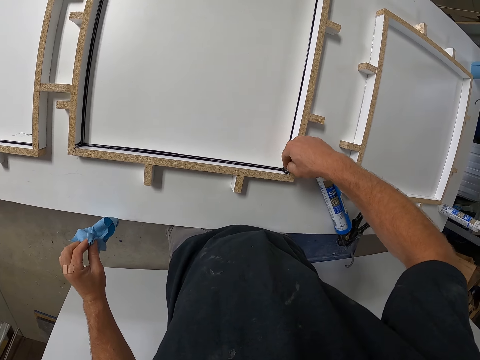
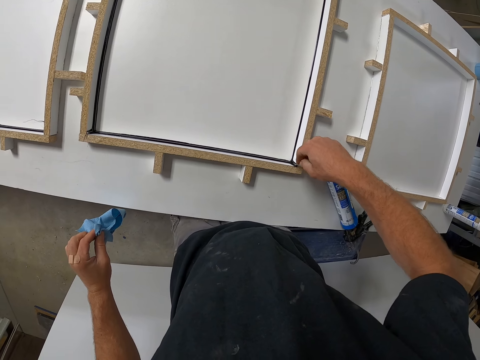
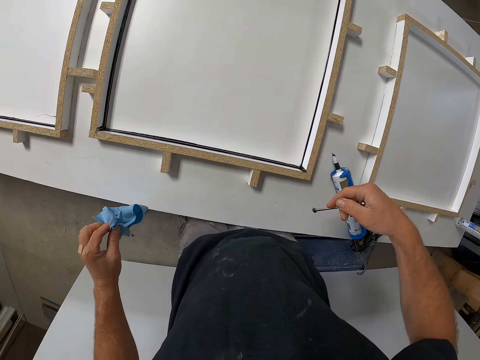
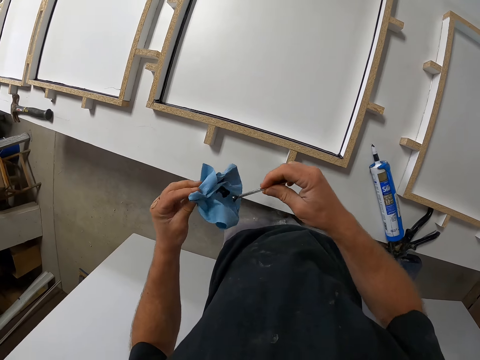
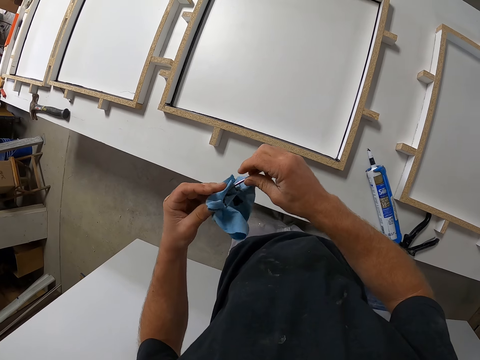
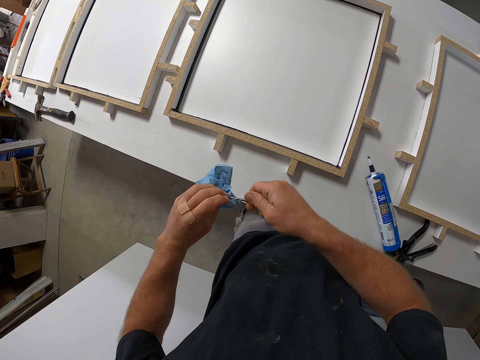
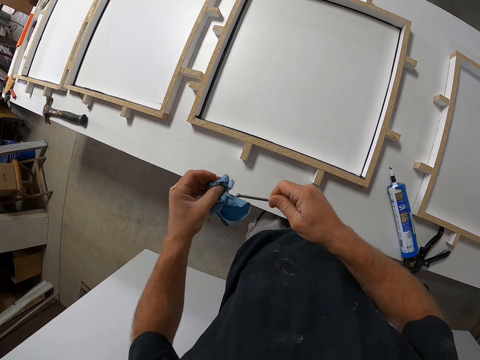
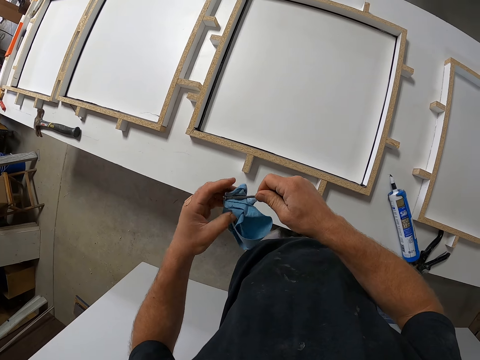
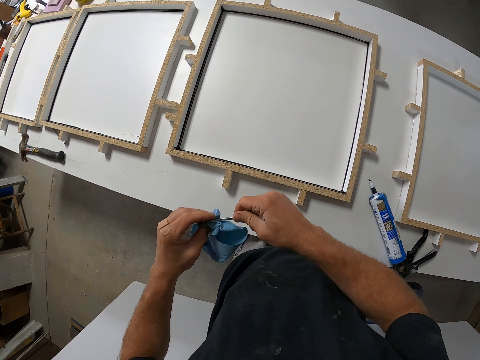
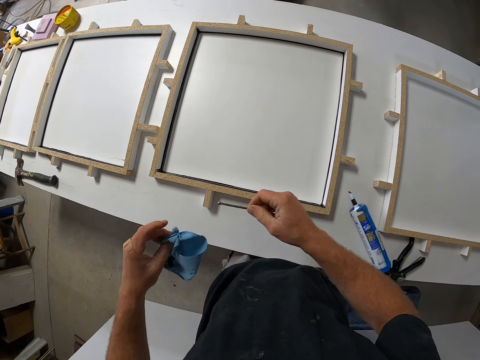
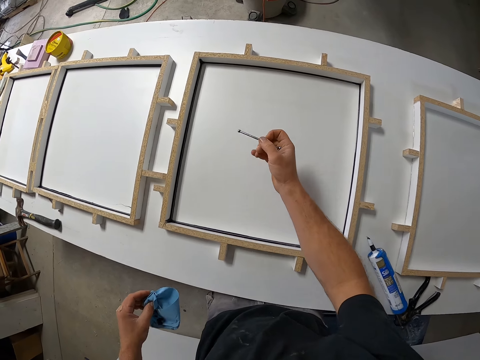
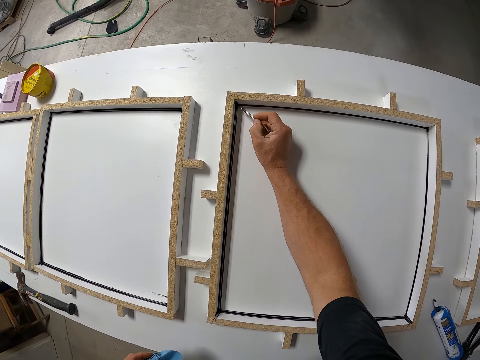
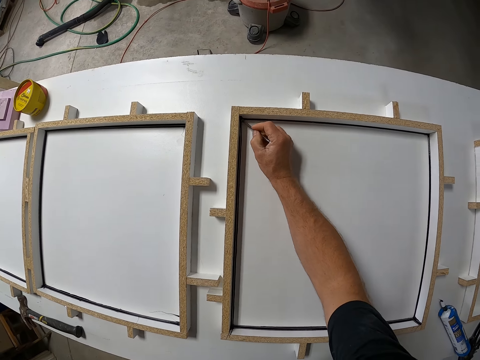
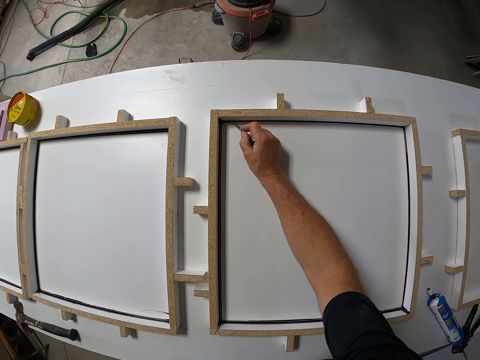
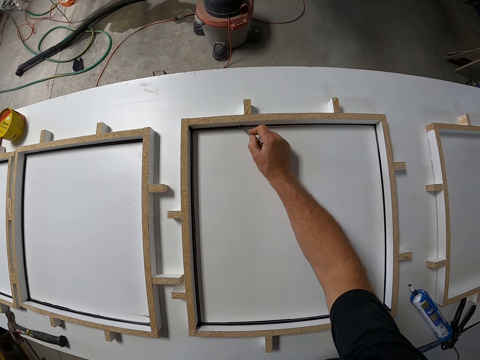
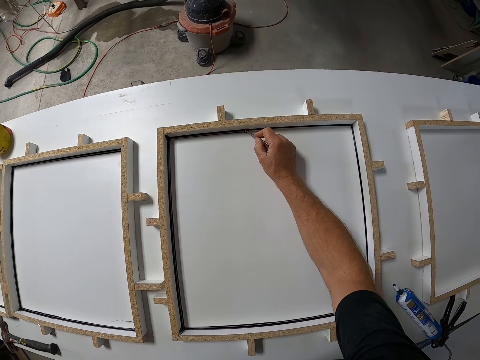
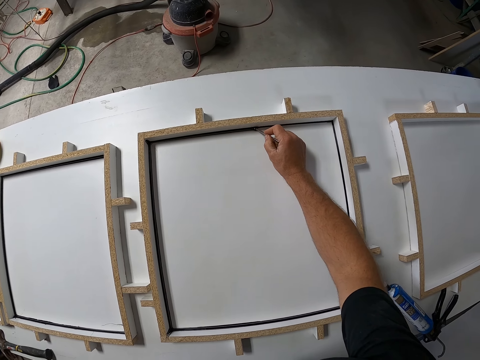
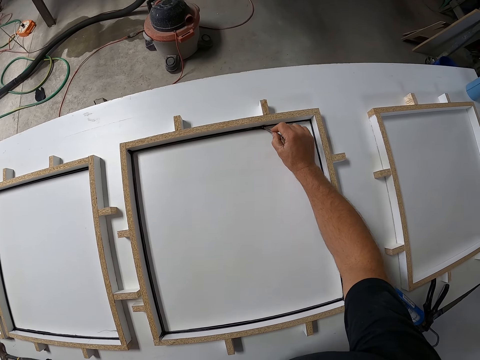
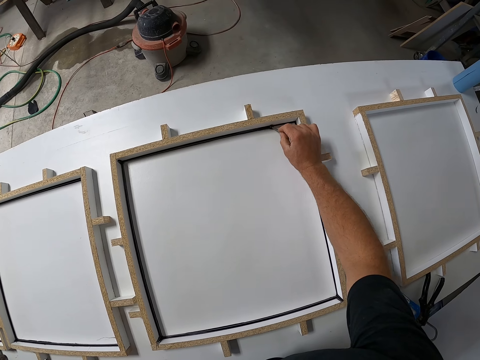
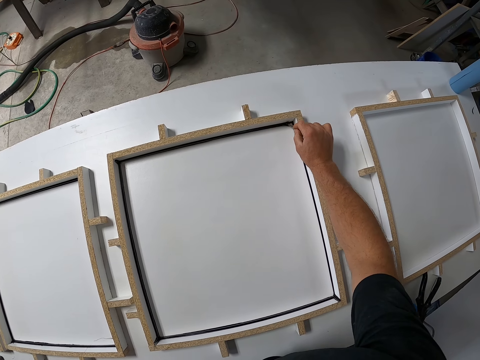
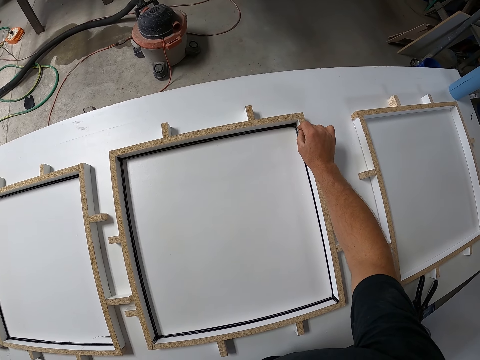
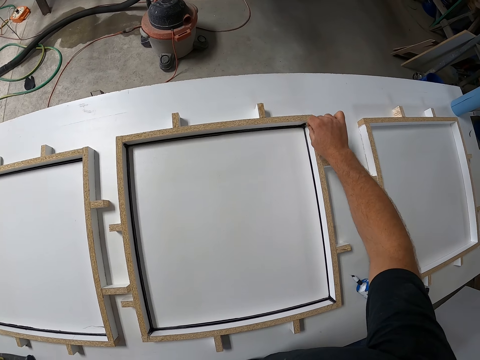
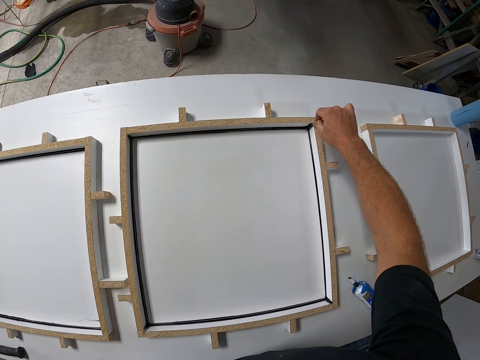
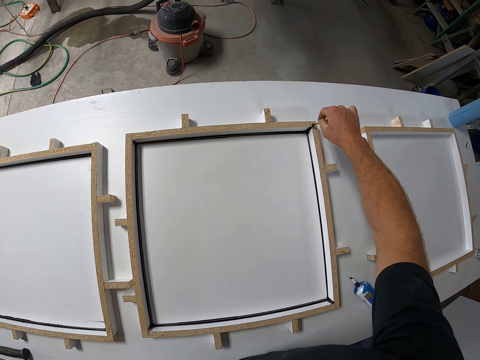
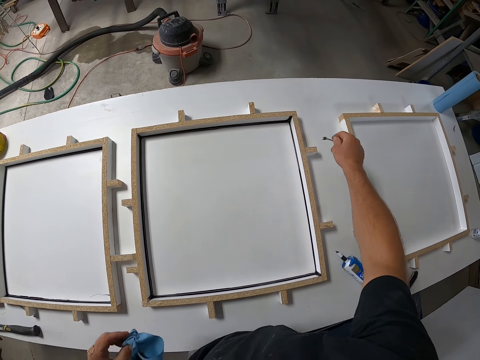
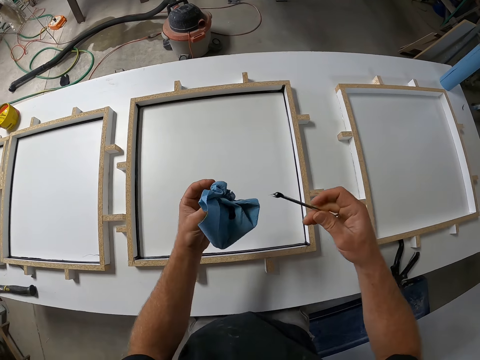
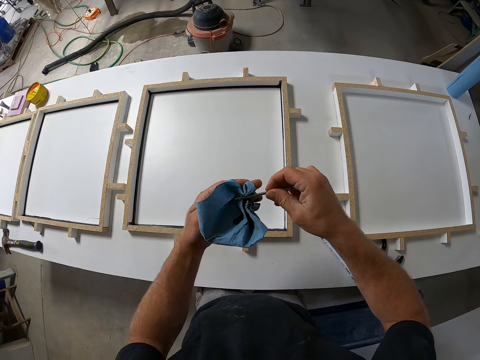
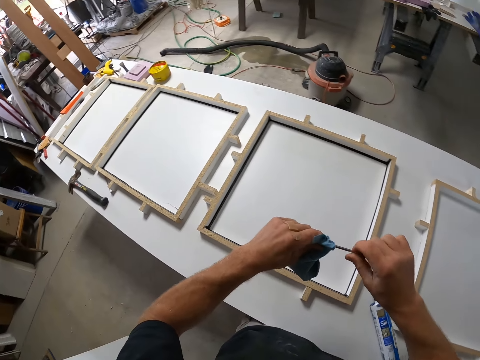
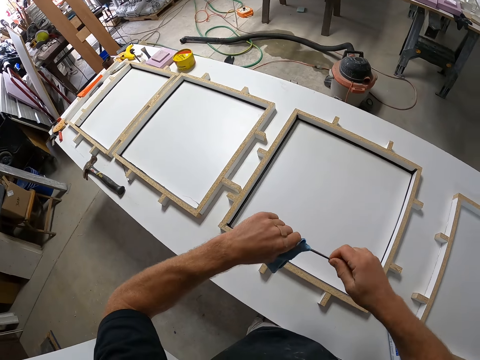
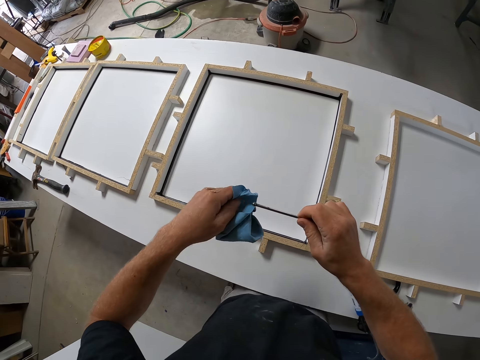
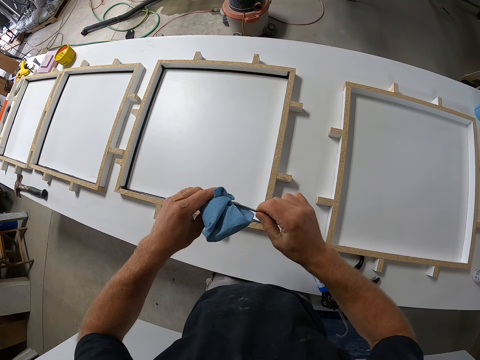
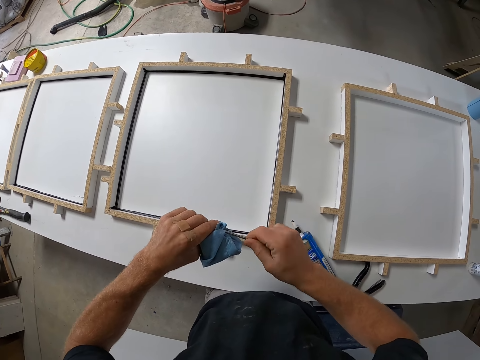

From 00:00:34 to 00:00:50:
The camera wearer wipes a piece of iron or tool on the paper towel. They take some glue from the frame with the piece of iron. They spread the silicon on the woodwork with the tool. They wipe the piece of iron on the paper towel.

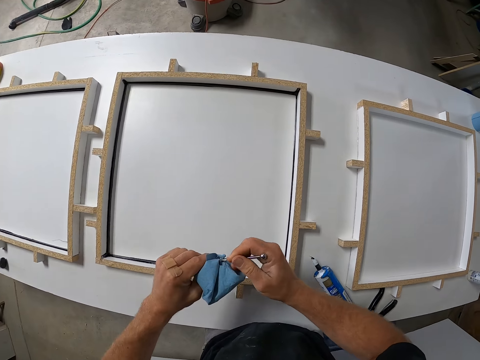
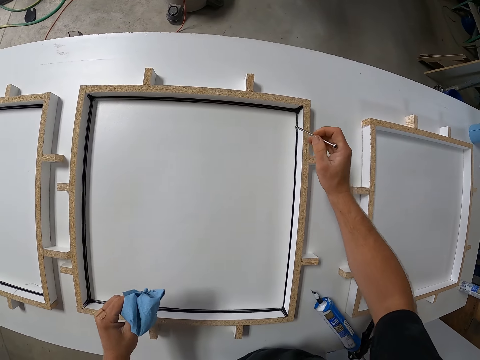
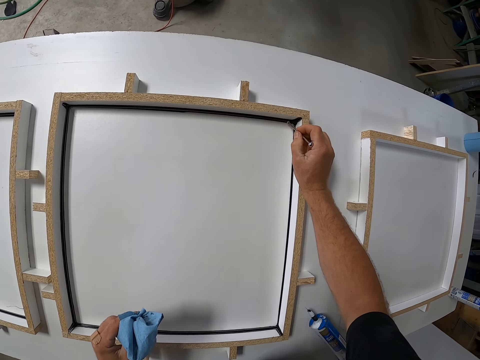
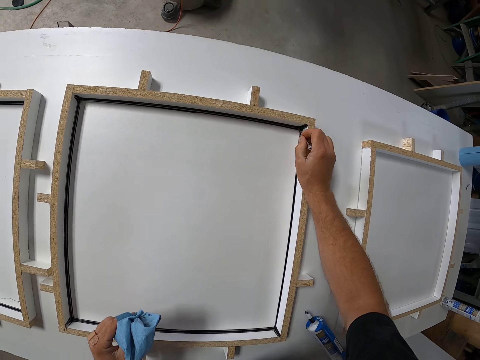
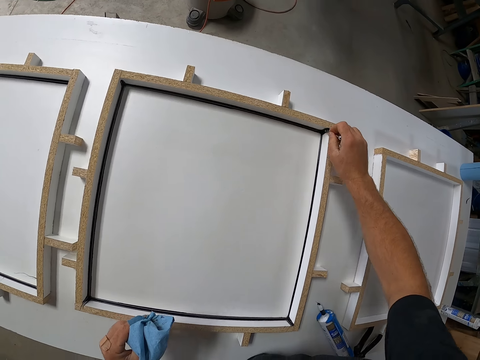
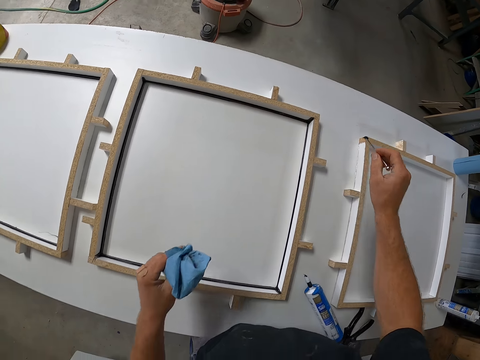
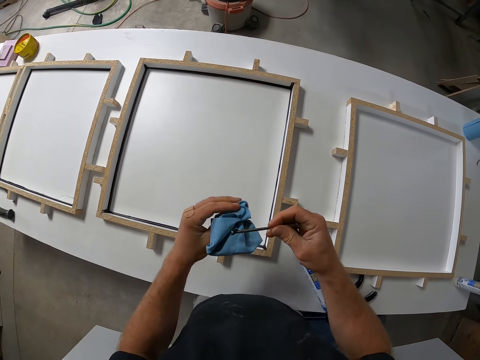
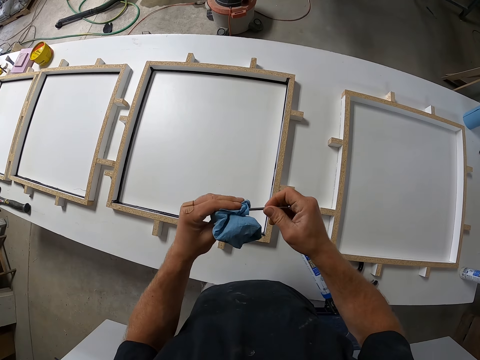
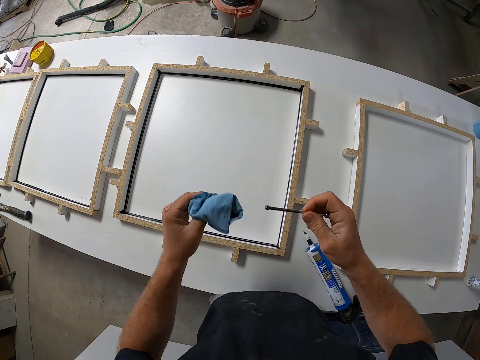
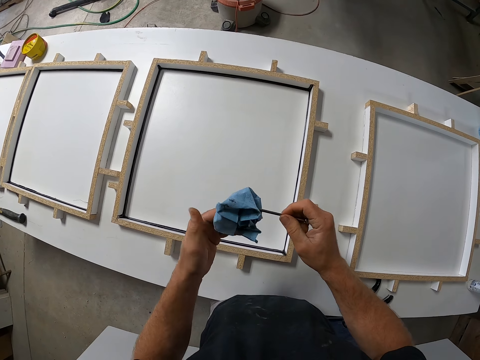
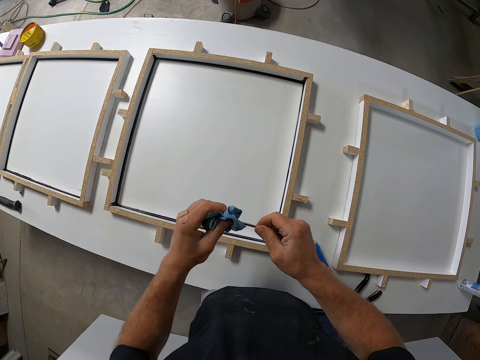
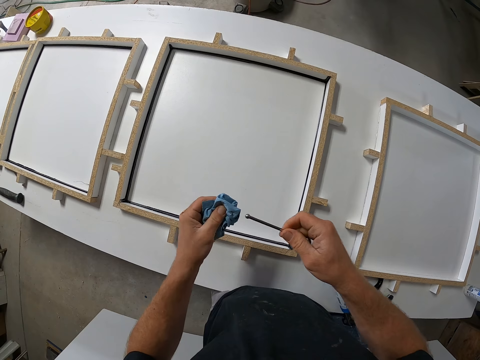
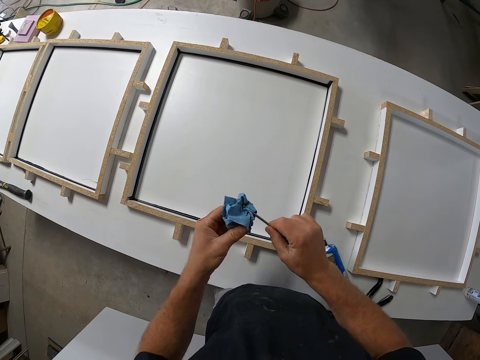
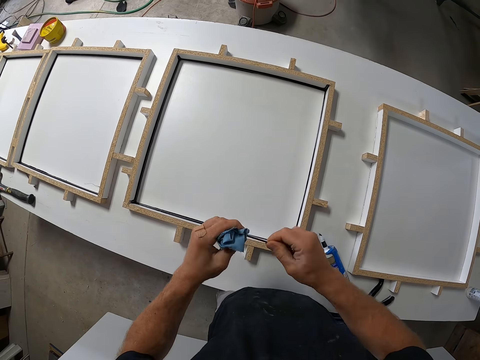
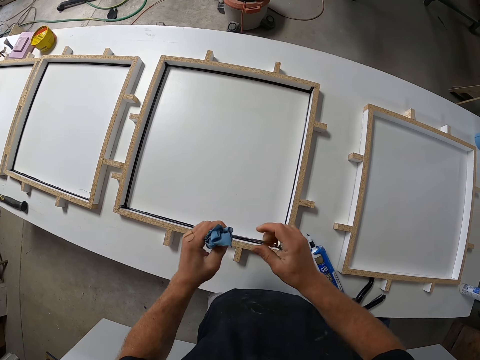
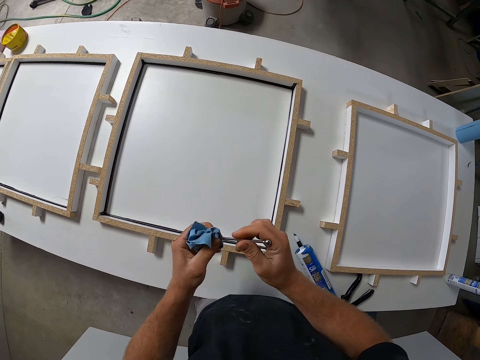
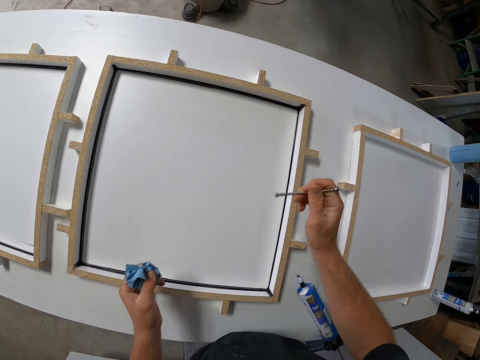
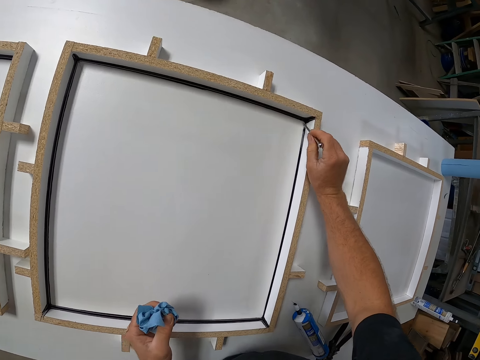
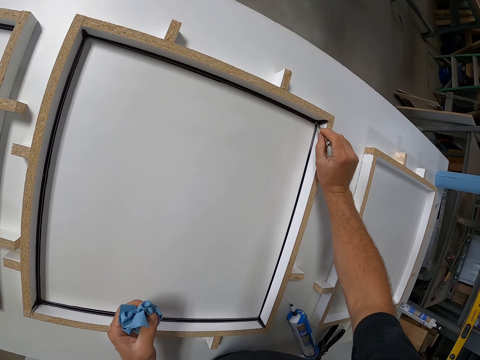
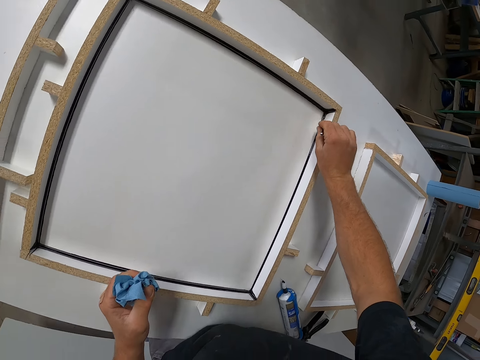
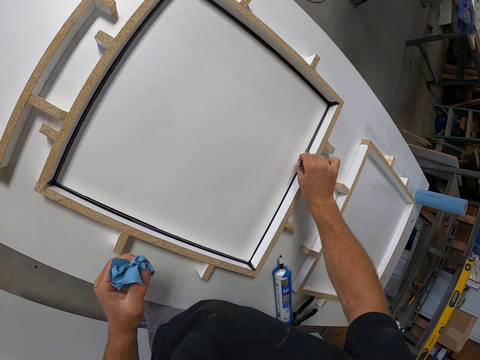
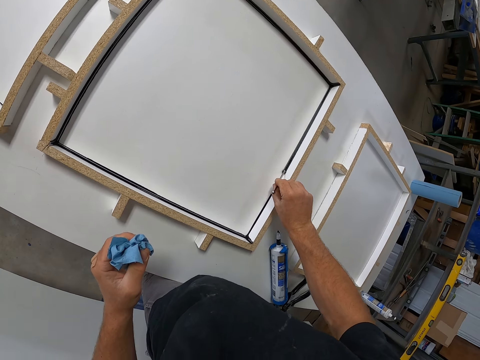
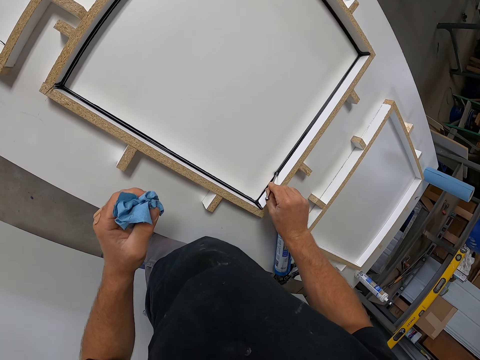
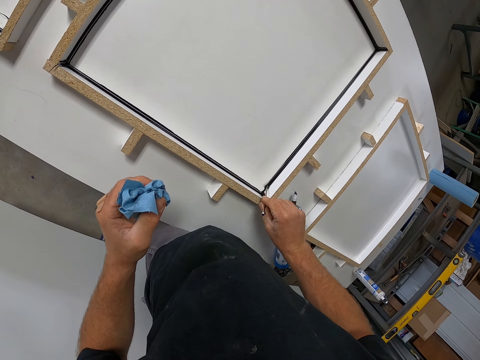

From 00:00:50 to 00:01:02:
The camera wearer spreads the silicon on the woodwork with a tool or piece of iron. They take some glue from the frame with the piece of iron. They wipe the piece of iron on the paper towel. They spread the silicon on the woodwork with the tool and take some glue from the frame with the piece of iron.
